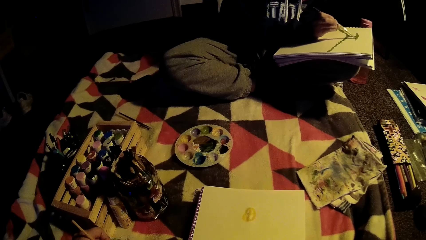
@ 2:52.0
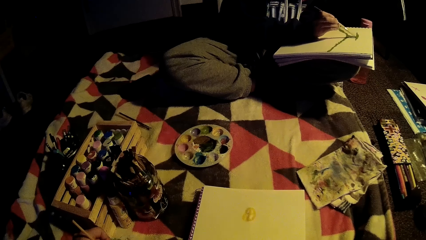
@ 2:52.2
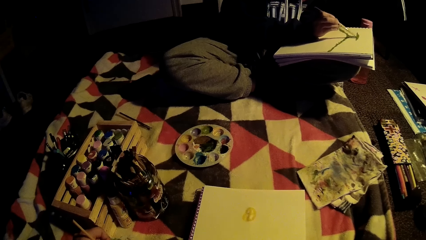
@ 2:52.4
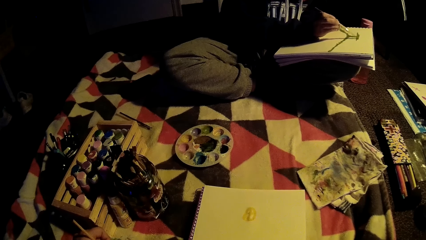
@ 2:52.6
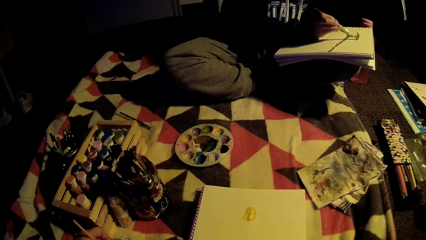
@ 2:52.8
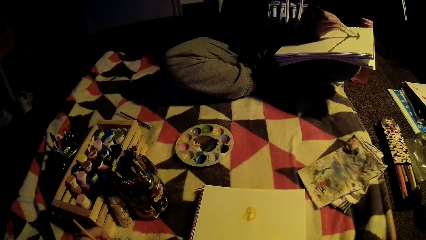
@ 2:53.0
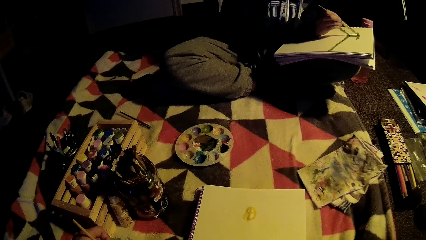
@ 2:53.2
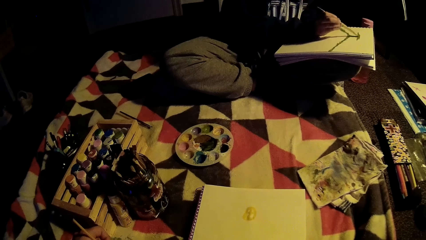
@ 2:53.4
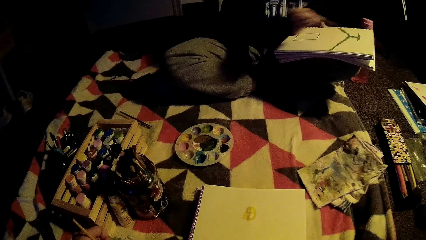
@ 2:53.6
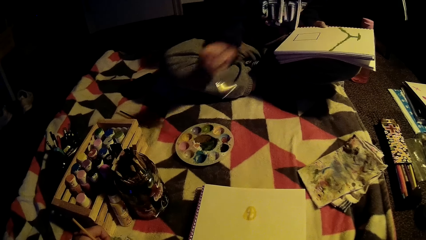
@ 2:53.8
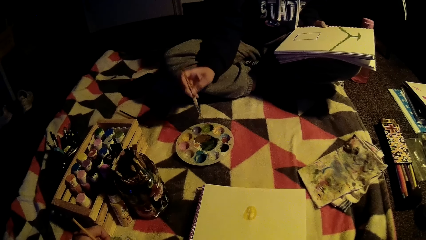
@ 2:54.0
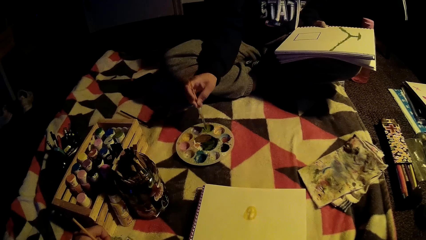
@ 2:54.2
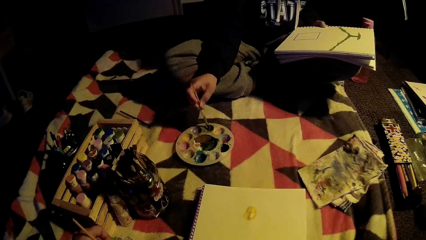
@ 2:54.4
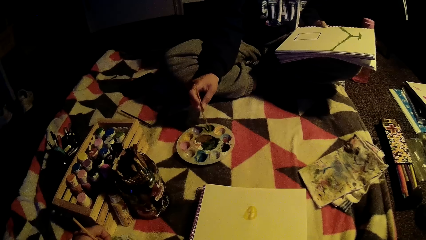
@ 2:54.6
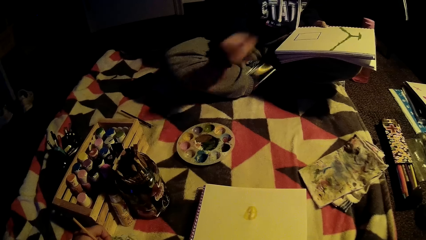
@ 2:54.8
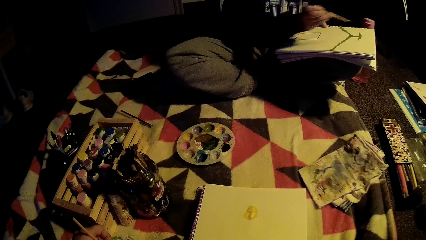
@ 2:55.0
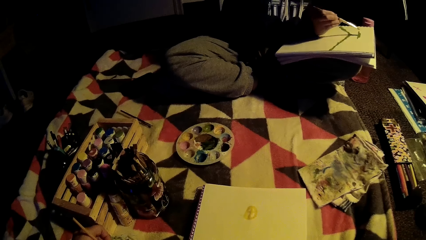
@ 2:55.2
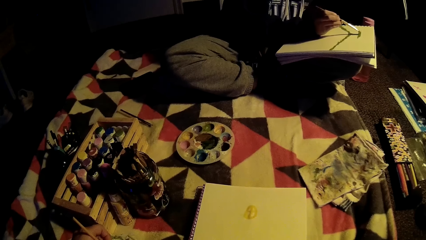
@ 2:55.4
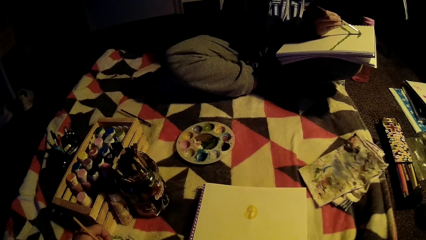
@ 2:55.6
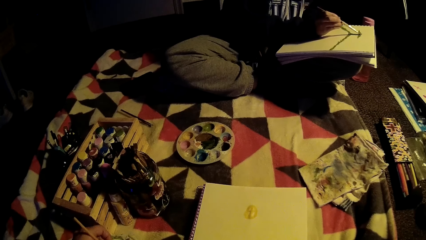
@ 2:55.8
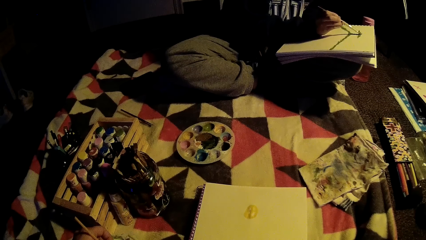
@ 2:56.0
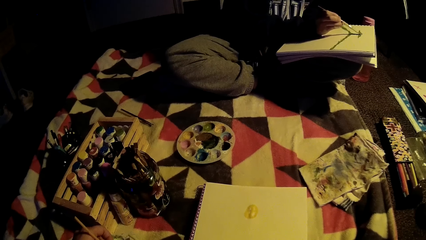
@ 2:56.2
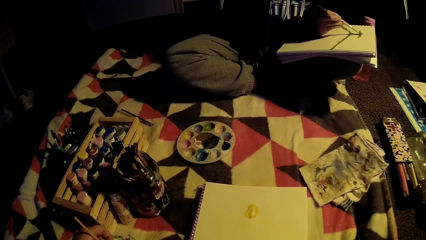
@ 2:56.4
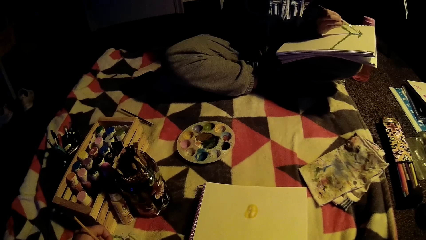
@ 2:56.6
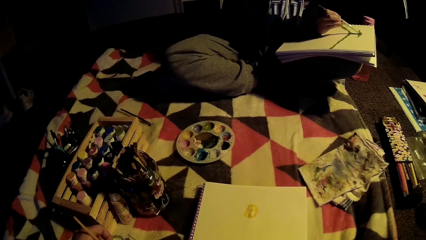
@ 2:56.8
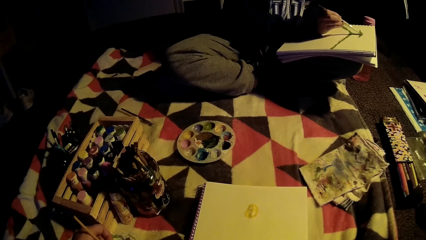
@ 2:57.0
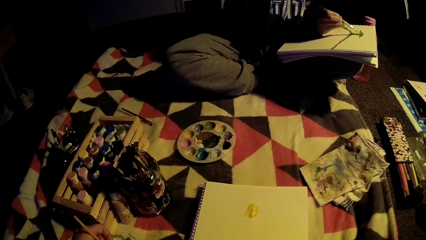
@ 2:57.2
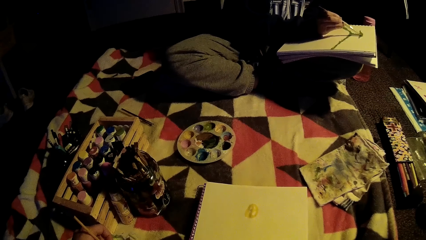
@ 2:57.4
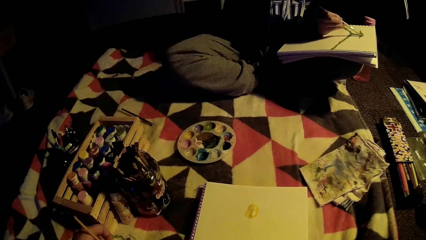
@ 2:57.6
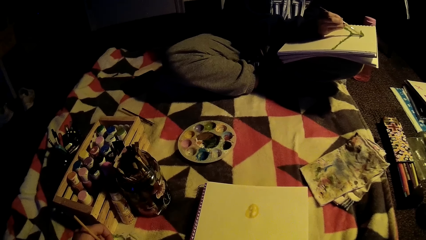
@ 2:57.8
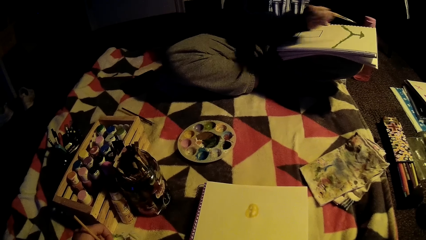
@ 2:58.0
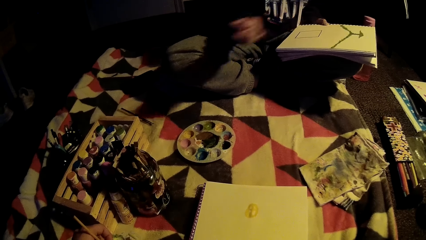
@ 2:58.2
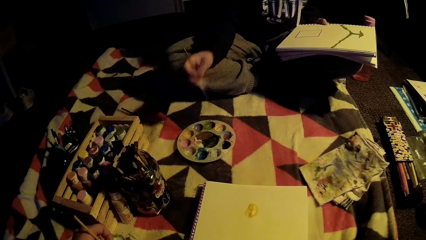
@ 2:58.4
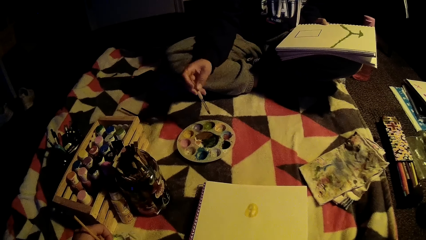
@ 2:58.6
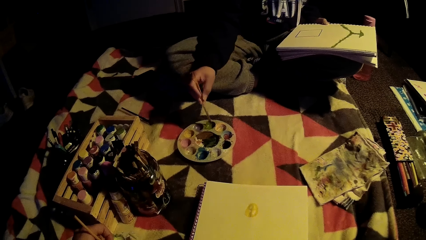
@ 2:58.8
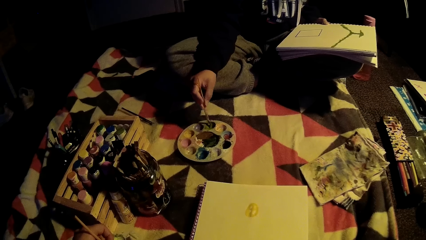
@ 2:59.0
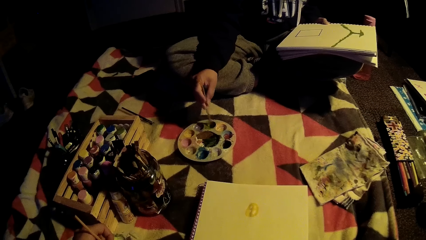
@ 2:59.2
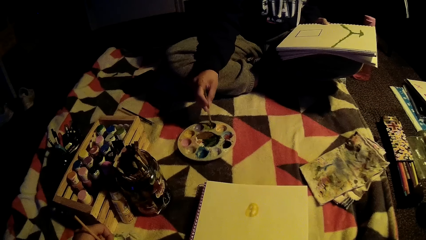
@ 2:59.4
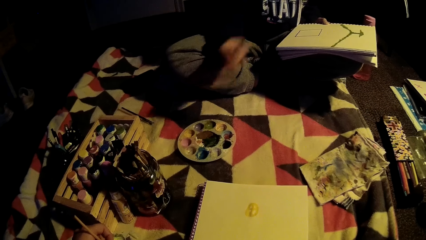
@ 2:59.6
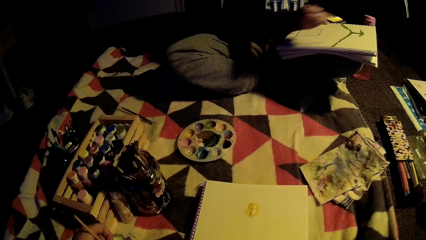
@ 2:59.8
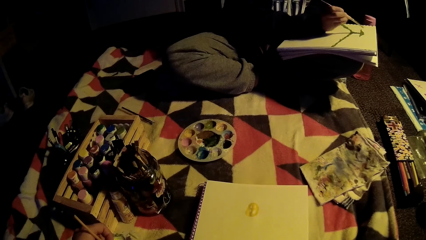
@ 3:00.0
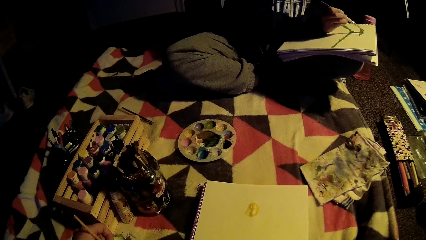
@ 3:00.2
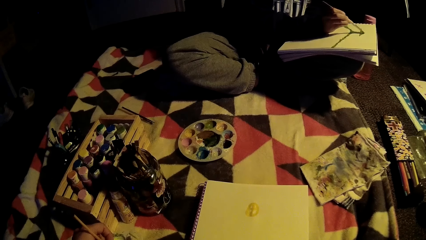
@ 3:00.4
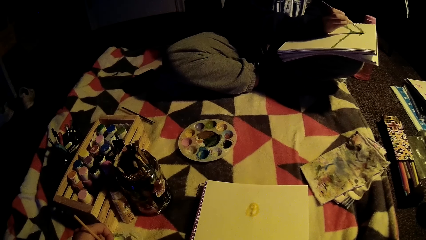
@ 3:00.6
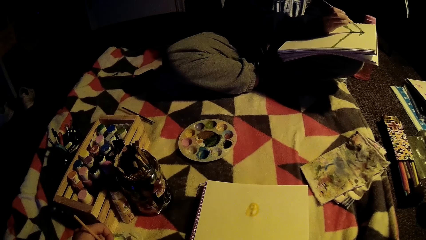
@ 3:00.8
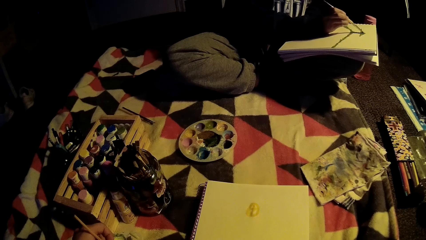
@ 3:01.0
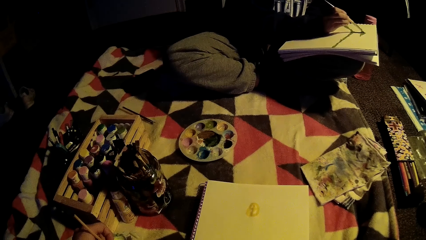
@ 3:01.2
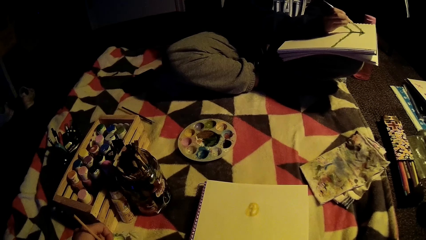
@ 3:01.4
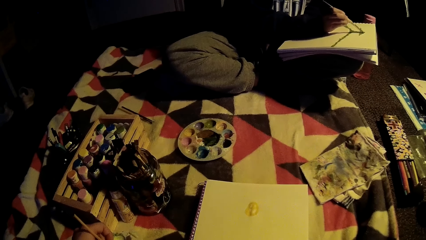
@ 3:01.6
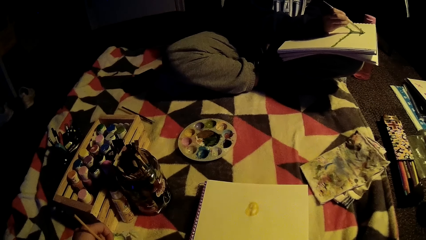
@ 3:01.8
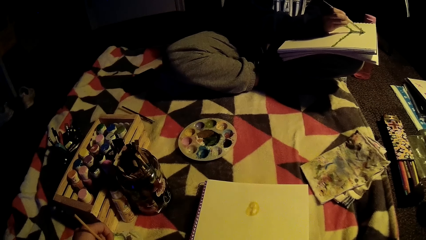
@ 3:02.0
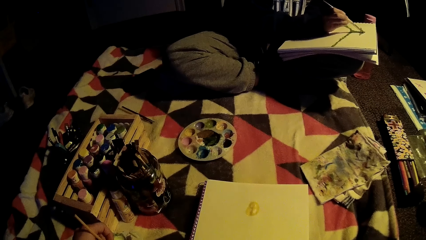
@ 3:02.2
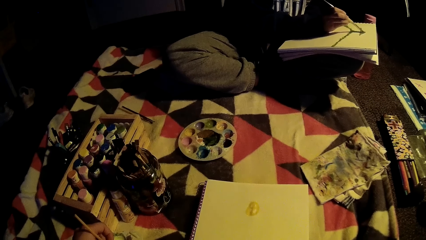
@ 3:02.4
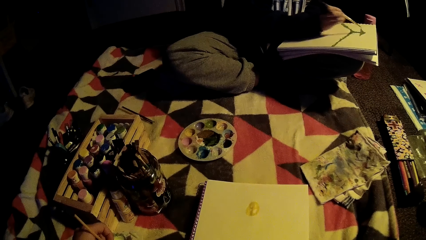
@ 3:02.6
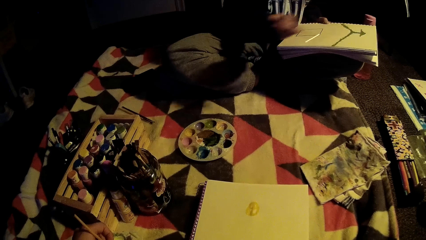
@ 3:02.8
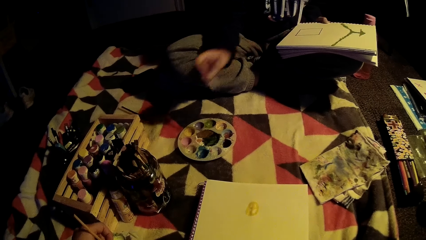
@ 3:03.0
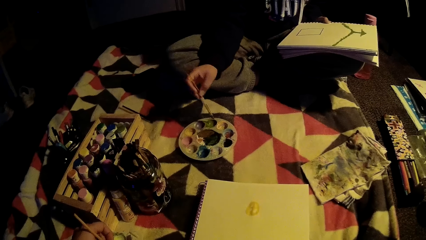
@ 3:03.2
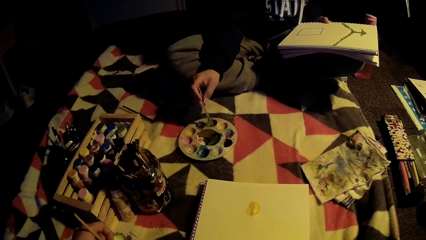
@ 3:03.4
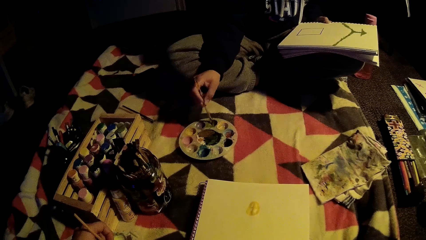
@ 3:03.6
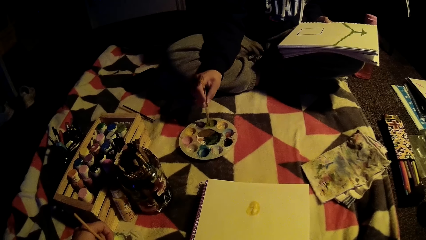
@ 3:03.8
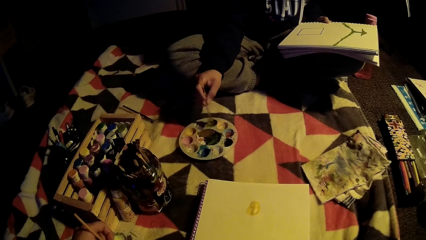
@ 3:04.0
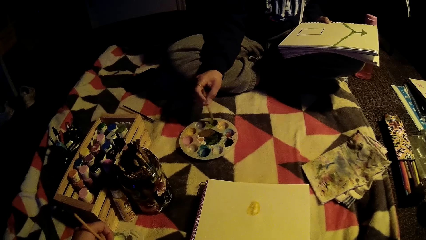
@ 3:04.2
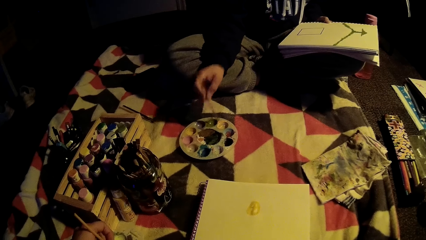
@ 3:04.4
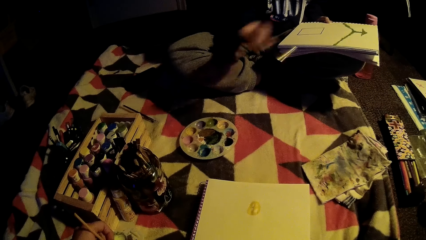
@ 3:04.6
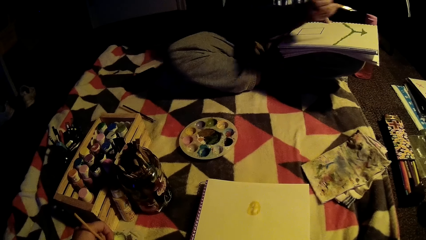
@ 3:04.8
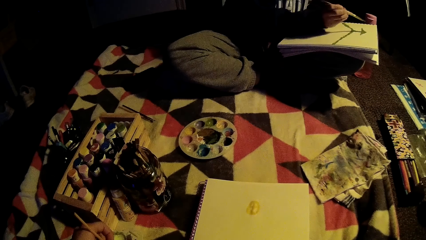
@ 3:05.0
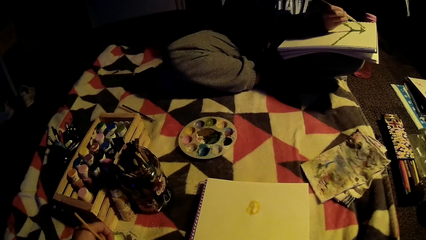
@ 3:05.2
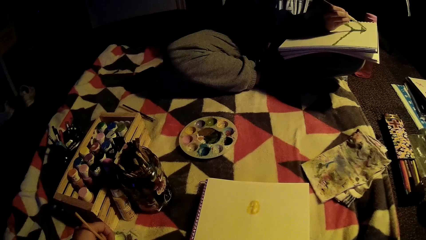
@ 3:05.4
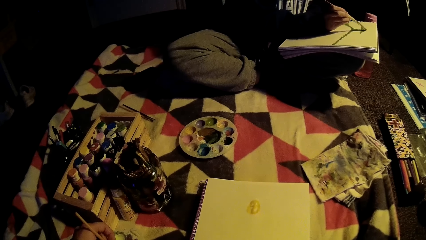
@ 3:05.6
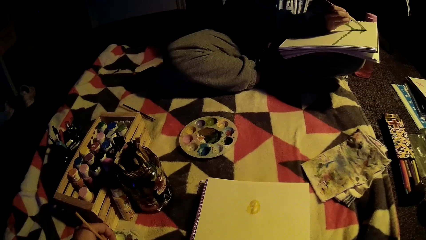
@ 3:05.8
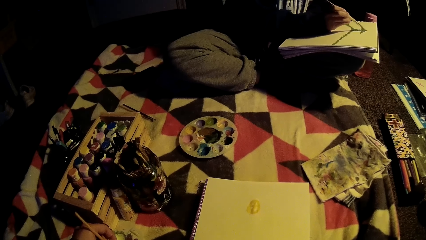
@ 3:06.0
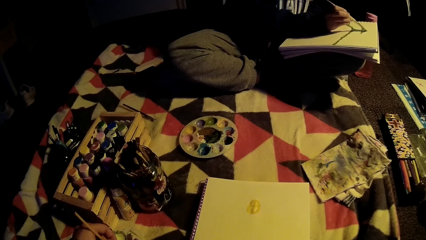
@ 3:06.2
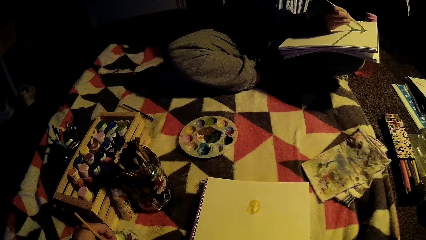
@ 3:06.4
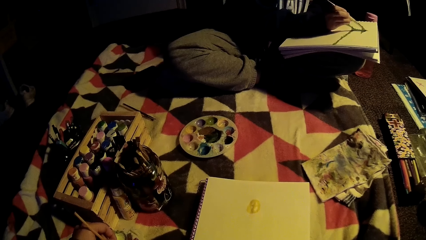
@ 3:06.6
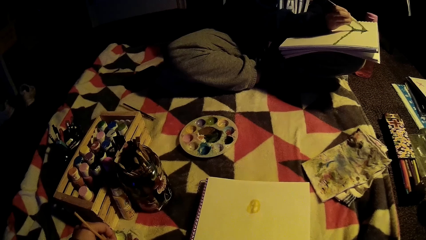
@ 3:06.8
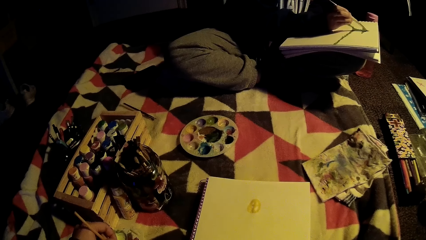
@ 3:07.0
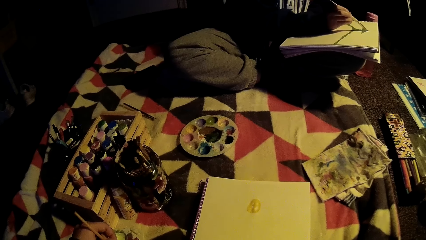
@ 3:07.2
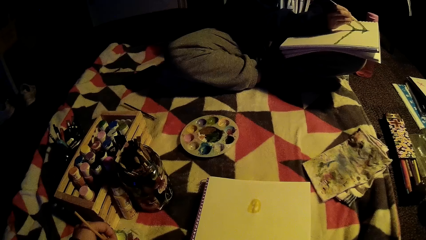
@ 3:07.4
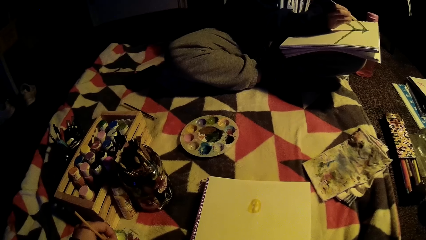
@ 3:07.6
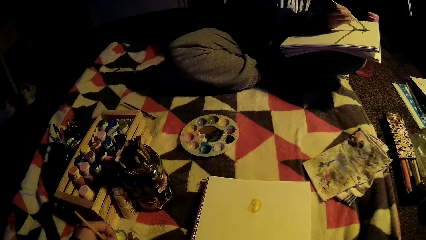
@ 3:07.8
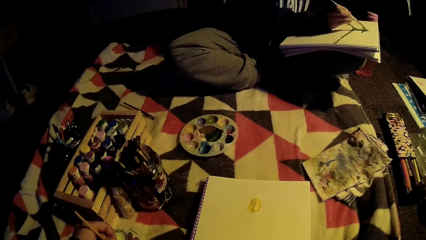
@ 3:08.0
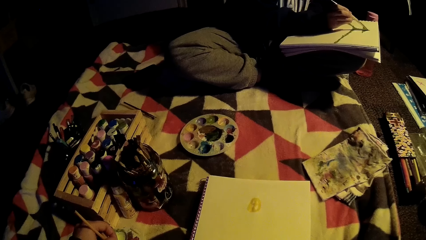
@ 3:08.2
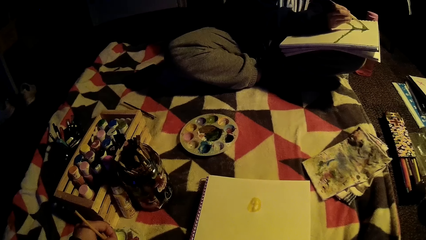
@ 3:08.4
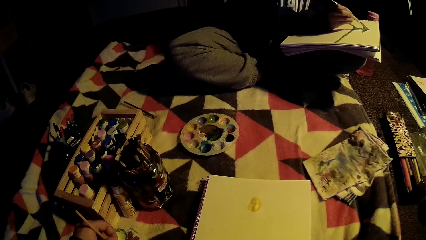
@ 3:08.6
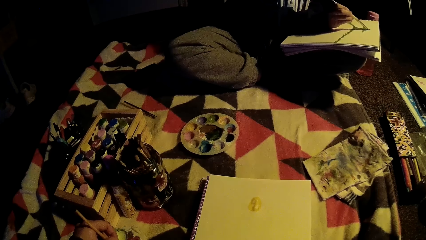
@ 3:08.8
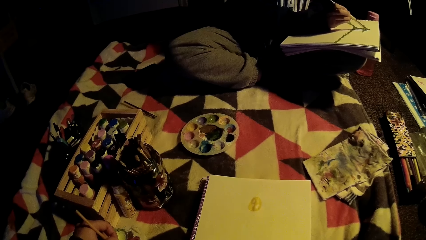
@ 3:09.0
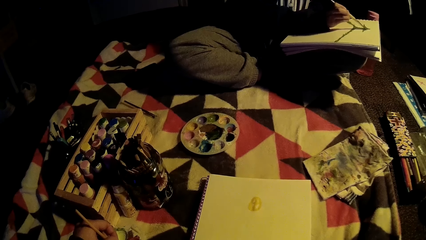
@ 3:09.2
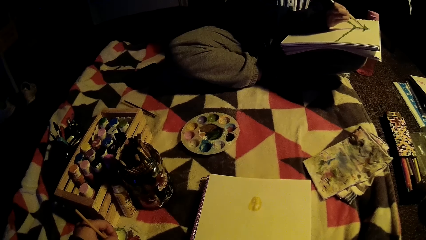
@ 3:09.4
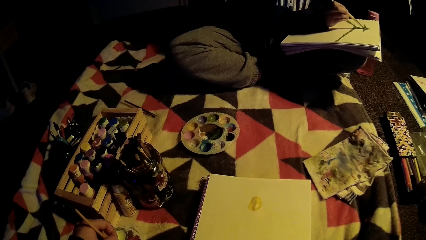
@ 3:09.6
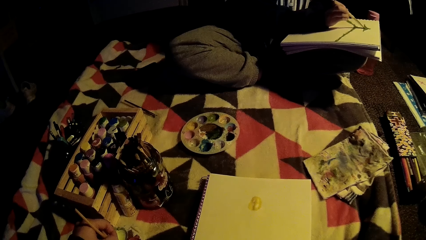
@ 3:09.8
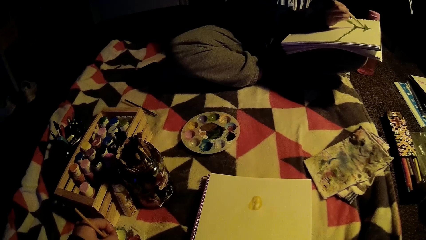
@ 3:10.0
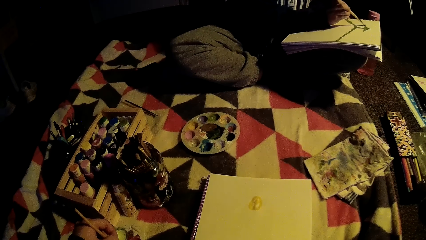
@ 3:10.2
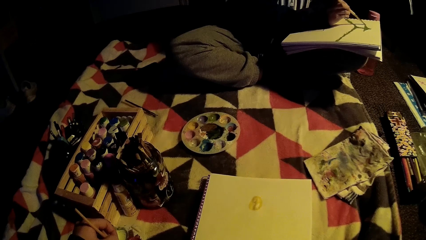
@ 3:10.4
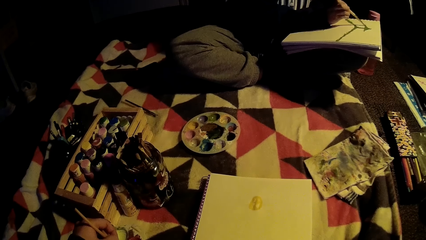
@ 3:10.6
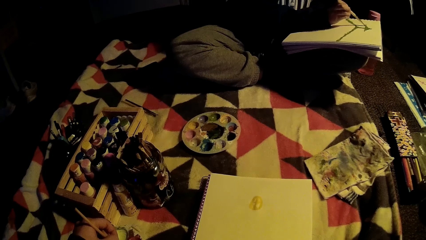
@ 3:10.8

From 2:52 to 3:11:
A lady dips a brush in the paint and paints the book. The lady dips the brush in the paint and paints the book. The lady dips the brush in the paint and paints the book. The camera wearer dips a brush in the paint.
